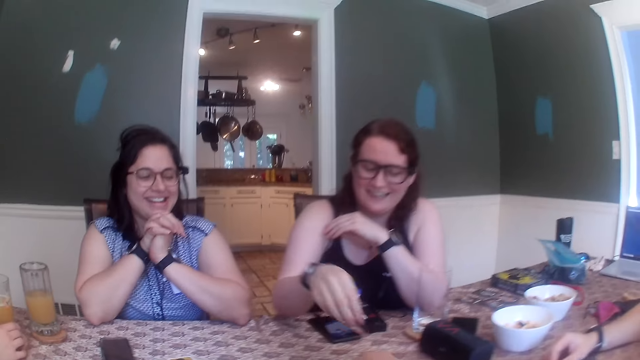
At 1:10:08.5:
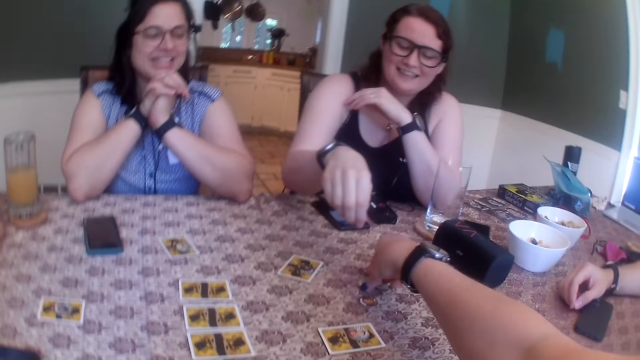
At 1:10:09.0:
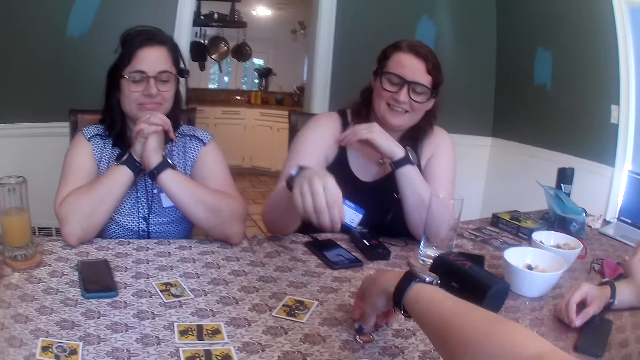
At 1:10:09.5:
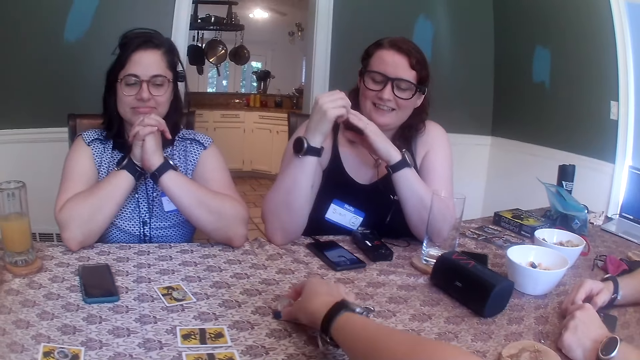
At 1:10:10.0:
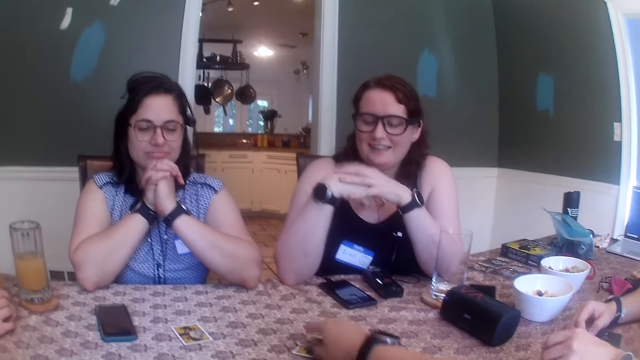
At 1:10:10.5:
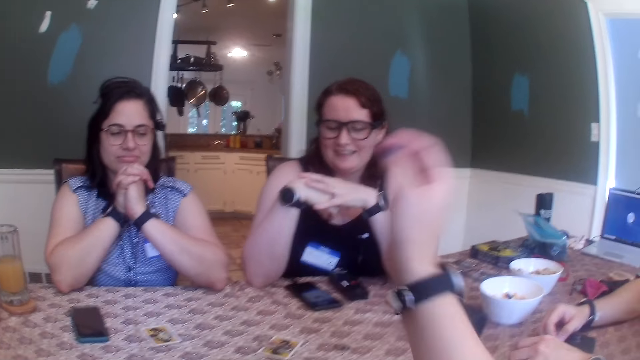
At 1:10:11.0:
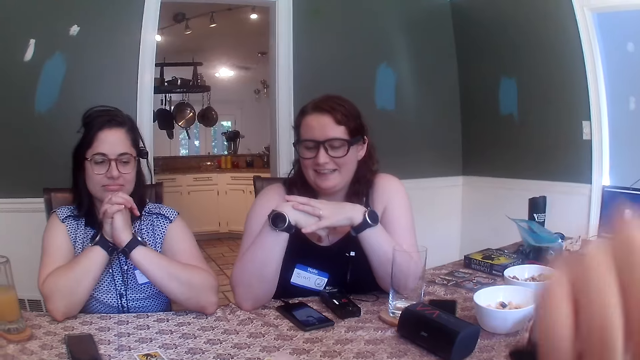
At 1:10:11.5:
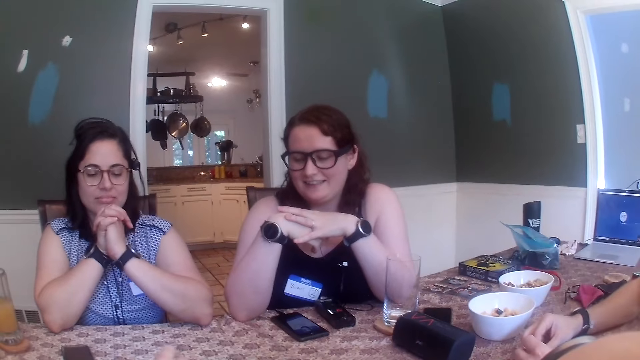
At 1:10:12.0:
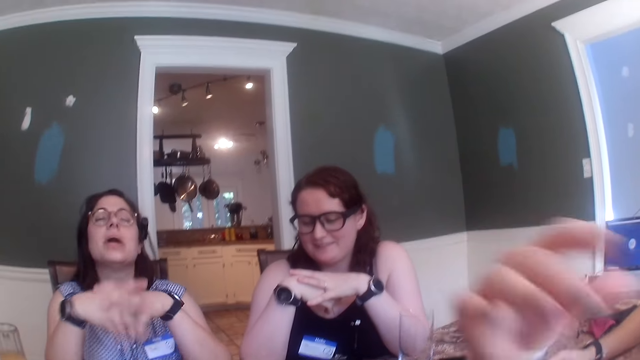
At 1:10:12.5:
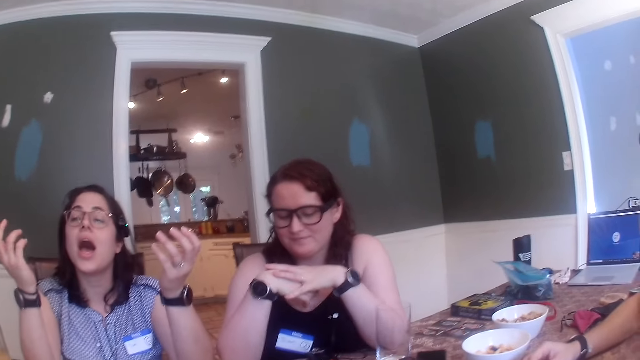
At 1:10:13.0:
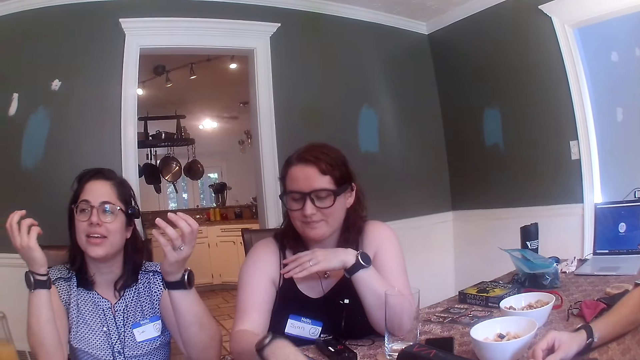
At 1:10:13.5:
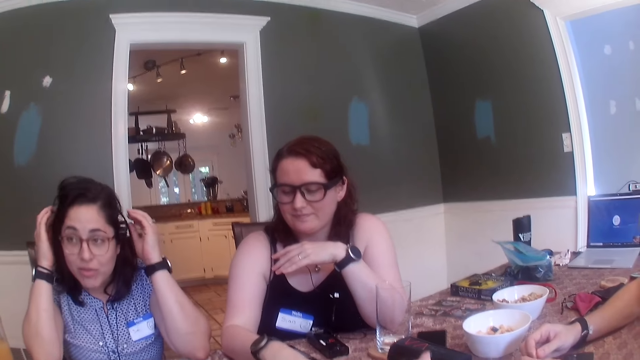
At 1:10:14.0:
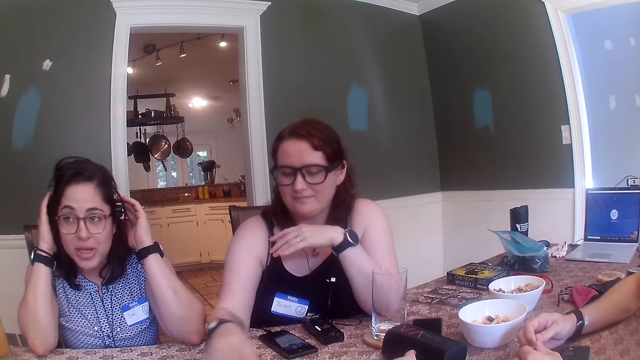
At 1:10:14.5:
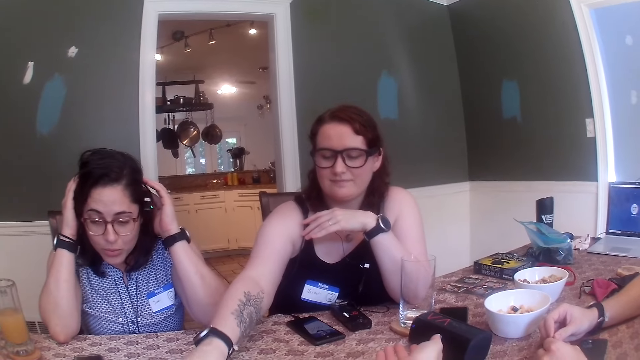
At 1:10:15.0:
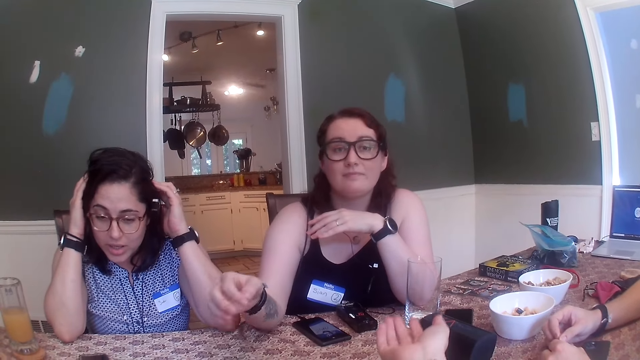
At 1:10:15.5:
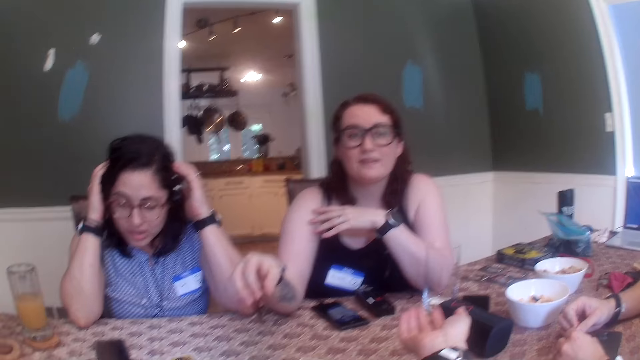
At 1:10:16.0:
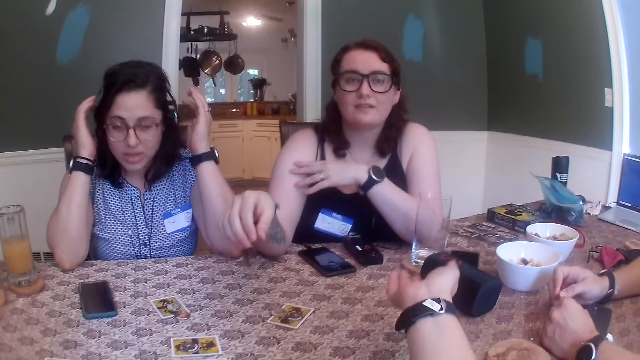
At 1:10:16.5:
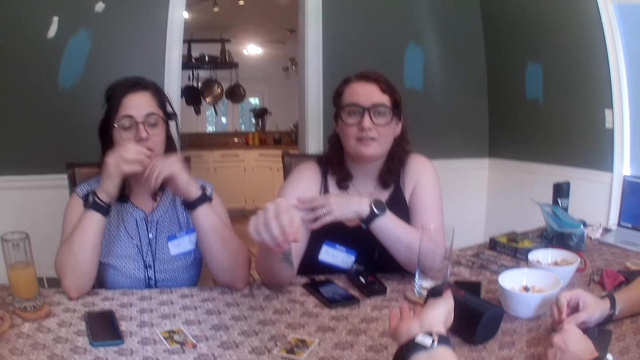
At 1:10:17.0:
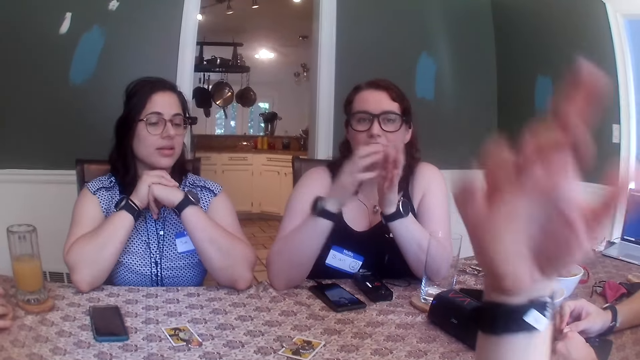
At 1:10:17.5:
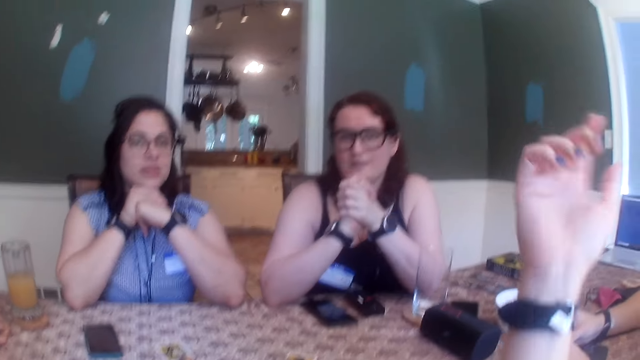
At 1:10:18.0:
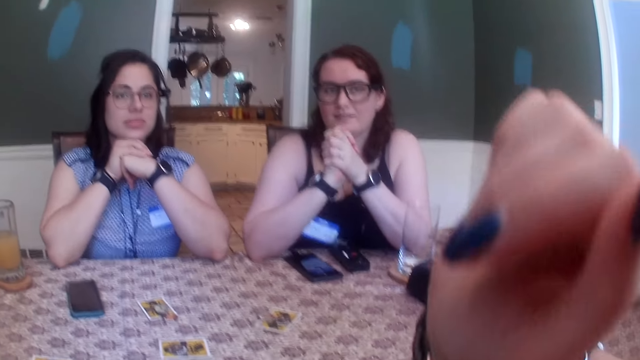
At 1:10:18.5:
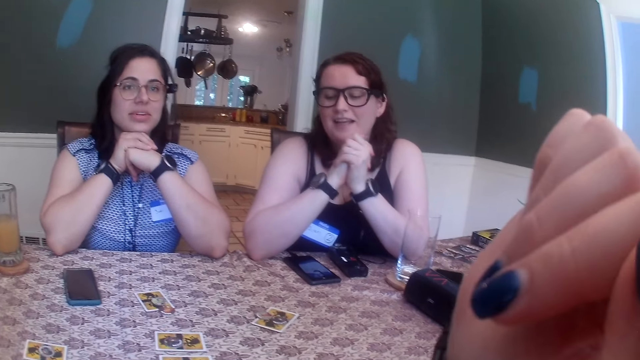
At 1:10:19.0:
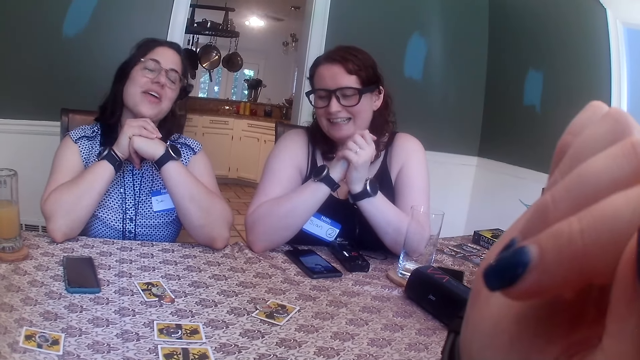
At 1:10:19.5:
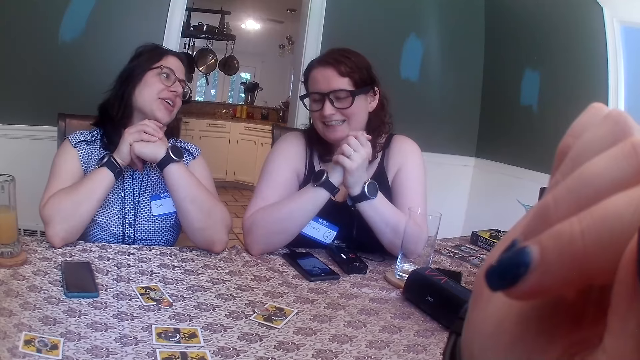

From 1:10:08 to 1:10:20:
The camera wearer picks up the card token on the table with her right hand. She drops the card token on the card on the table with her right hand. She converses with a group of people.

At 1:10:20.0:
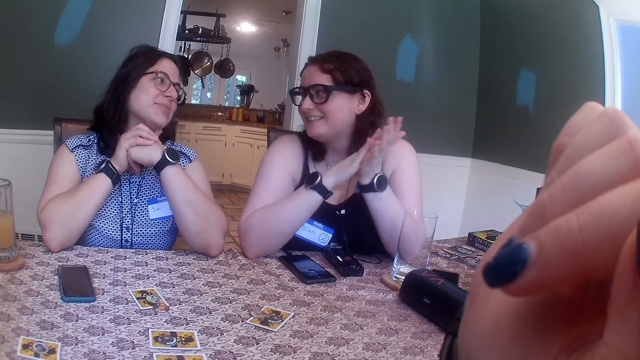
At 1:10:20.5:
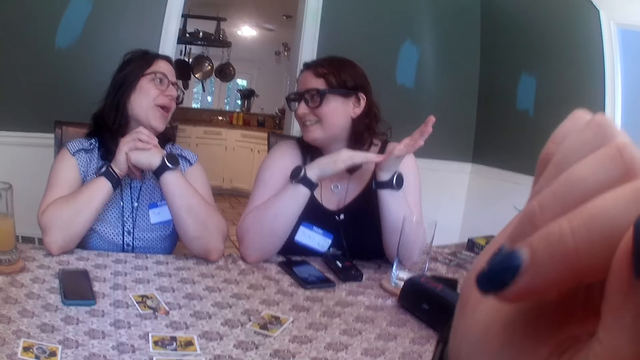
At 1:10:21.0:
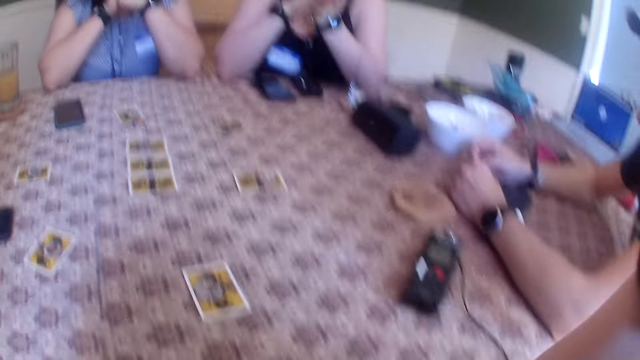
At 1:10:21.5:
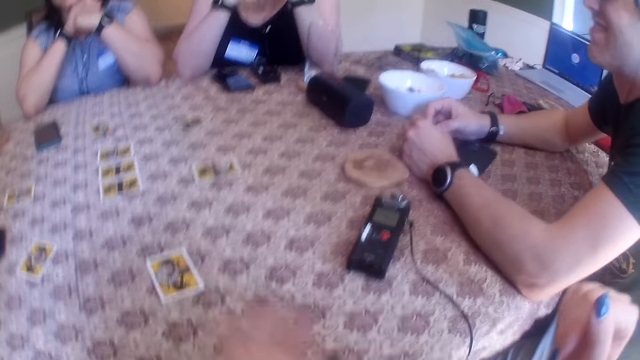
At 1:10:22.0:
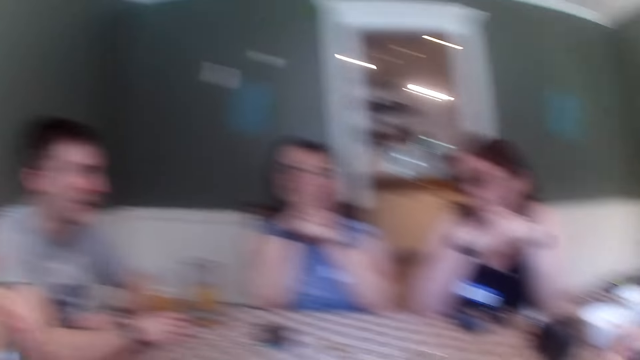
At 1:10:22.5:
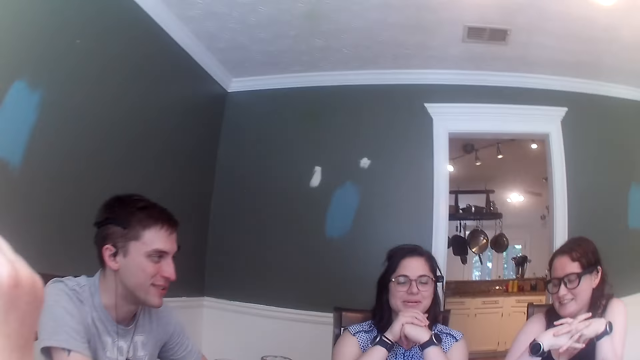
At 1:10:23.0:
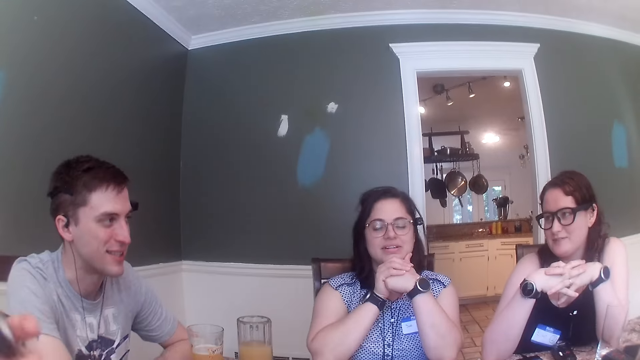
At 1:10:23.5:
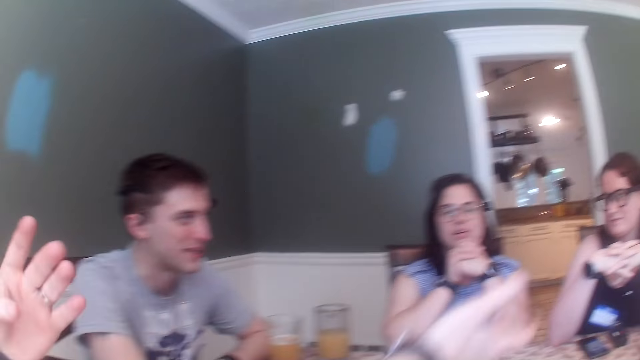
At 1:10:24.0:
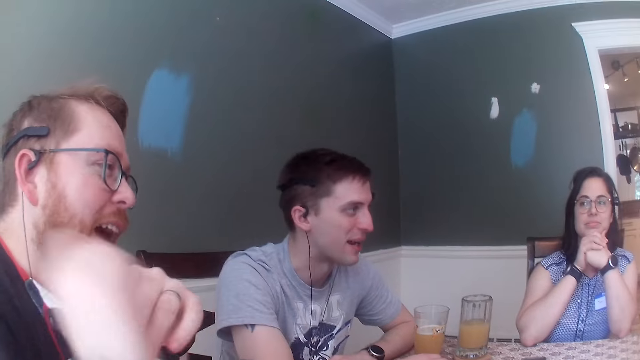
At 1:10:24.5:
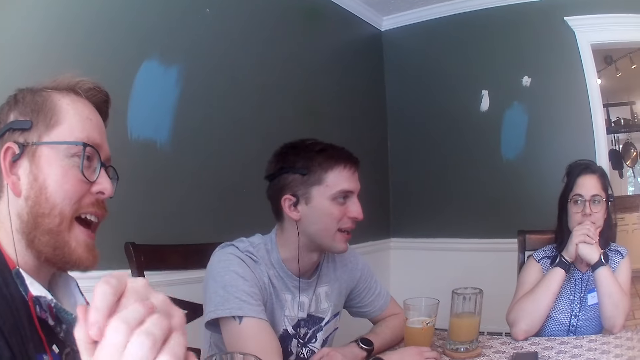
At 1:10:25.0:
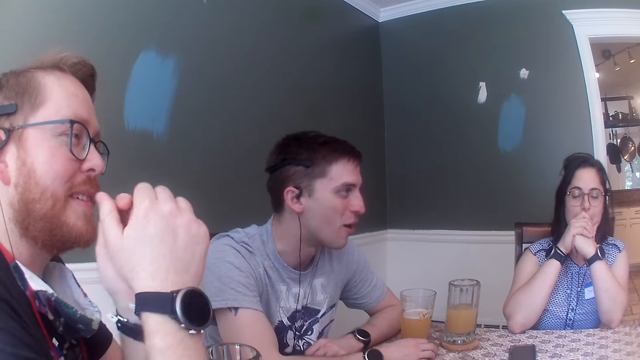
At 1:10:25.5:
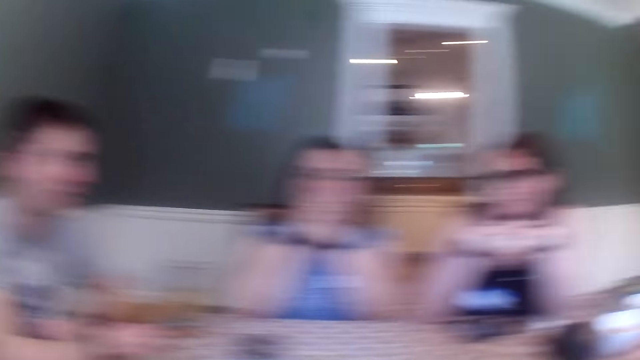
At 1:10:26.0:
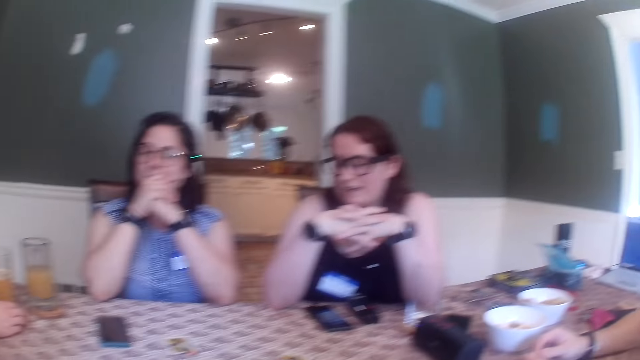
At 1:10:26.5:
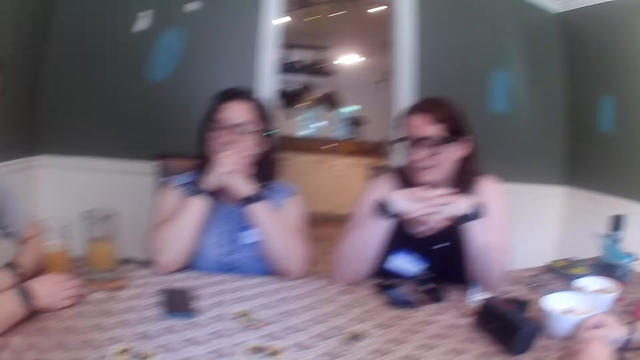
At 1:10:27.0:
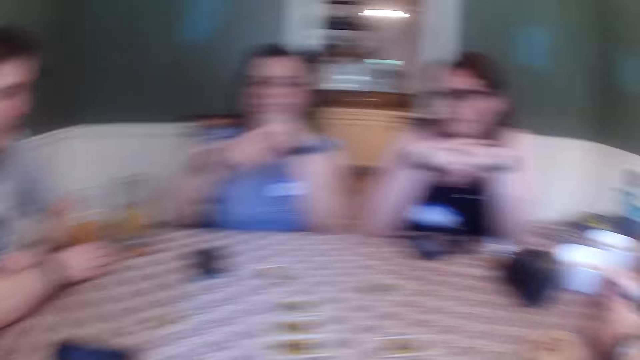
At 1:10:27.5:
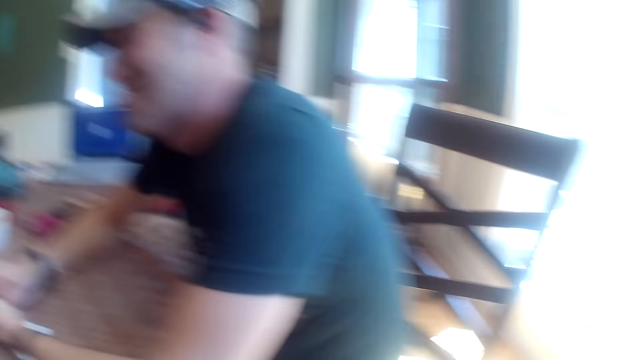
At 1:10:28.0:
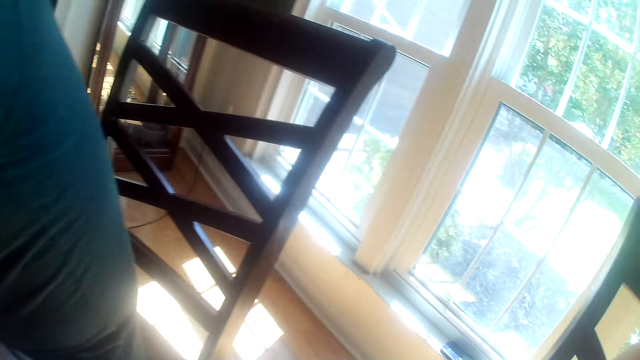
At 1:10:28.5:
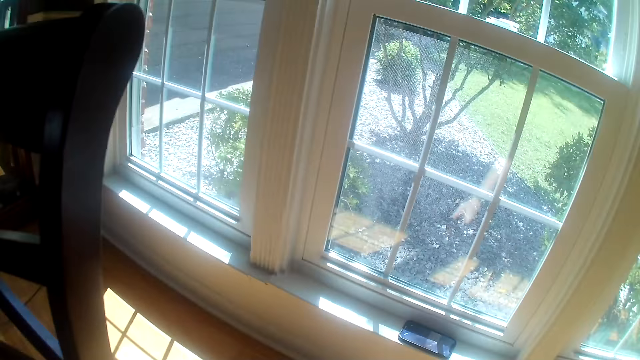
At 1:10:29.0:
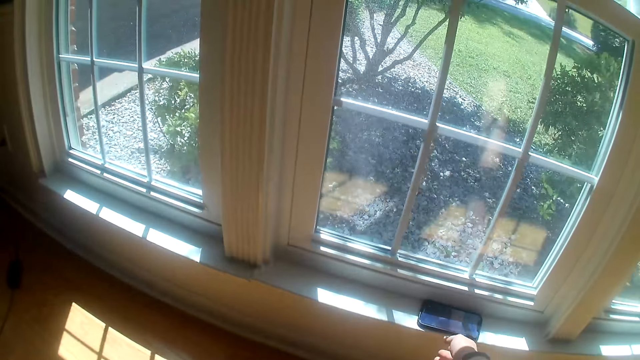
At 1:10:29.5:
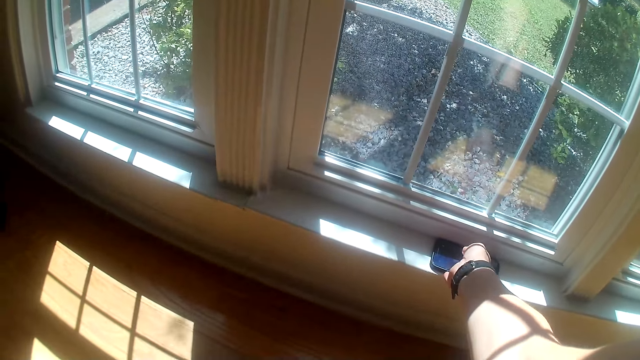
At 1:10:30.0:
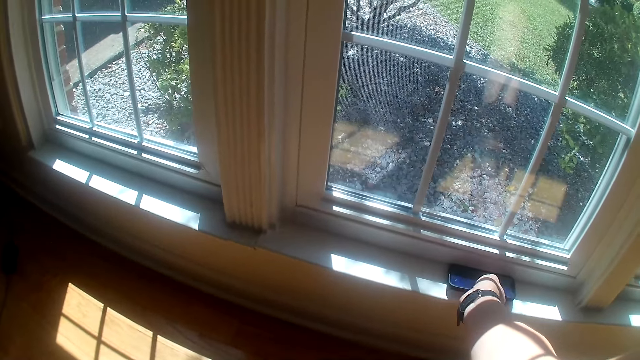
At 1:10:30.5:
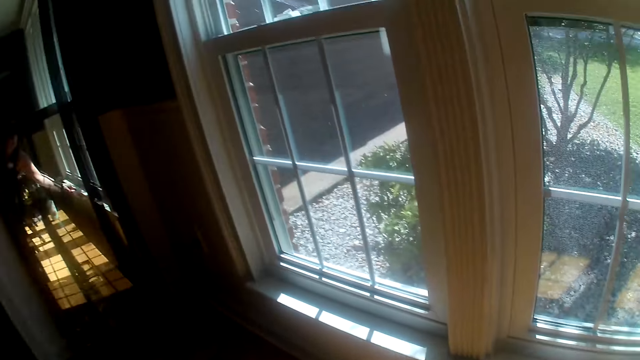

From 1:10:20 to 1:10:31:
The camera wearer picks up a phone on the window frame with her right hand.
